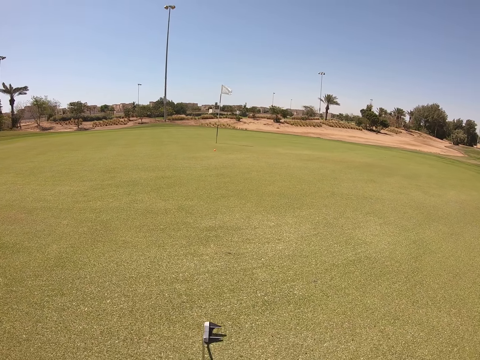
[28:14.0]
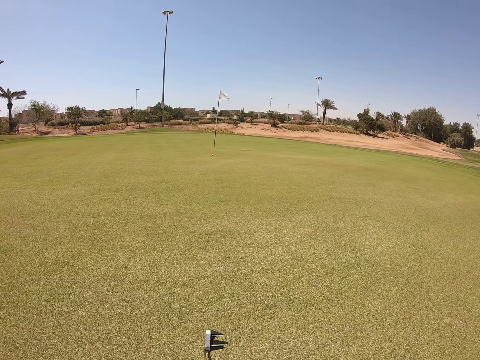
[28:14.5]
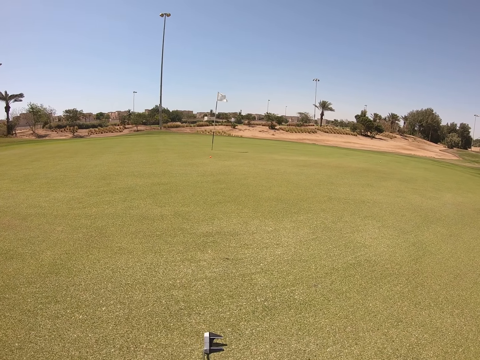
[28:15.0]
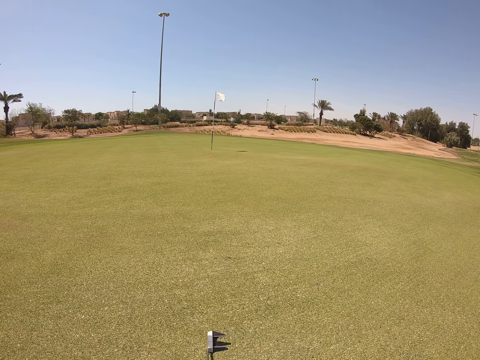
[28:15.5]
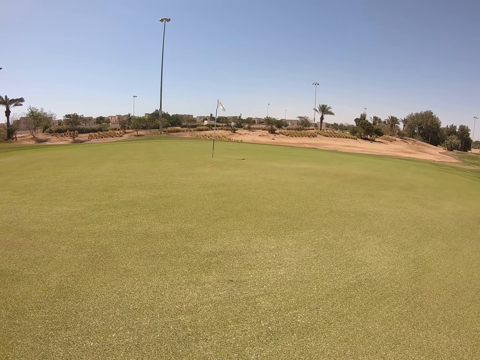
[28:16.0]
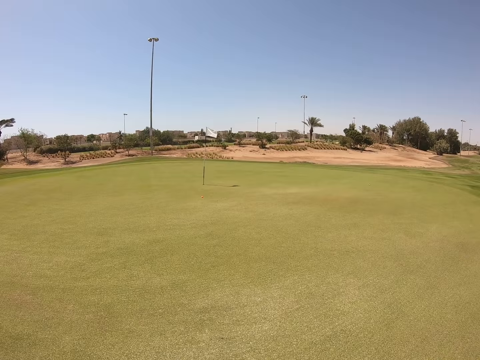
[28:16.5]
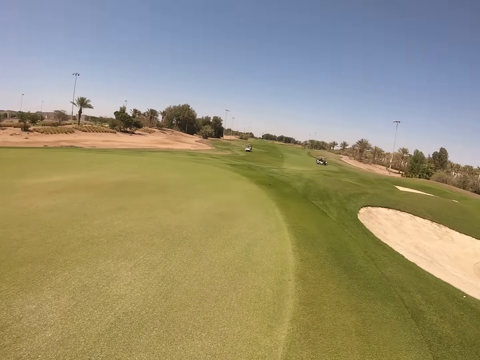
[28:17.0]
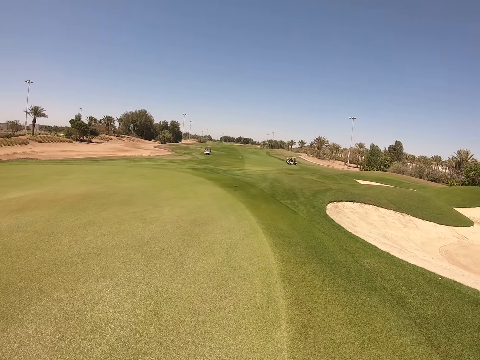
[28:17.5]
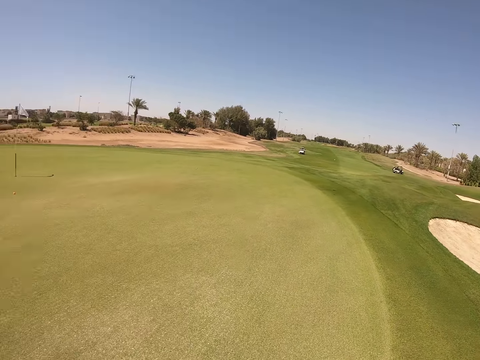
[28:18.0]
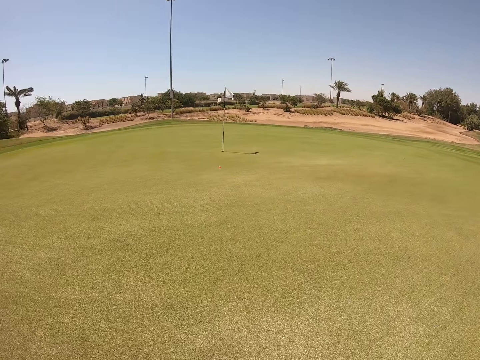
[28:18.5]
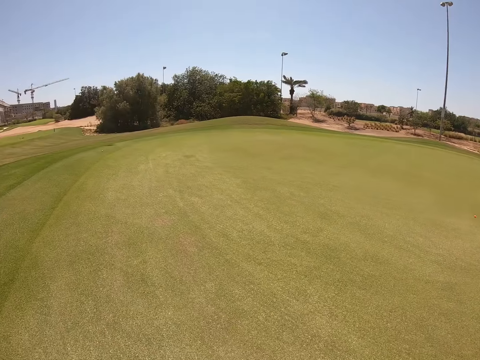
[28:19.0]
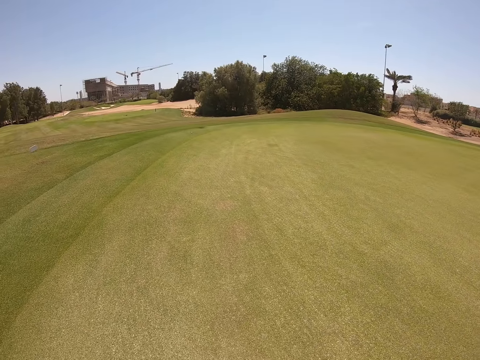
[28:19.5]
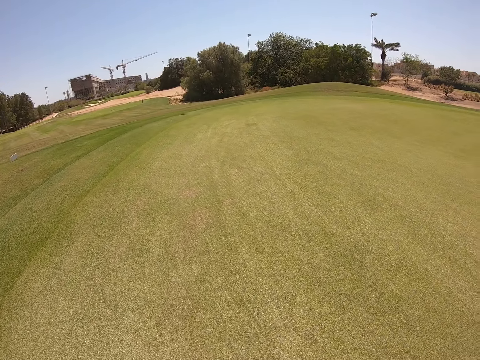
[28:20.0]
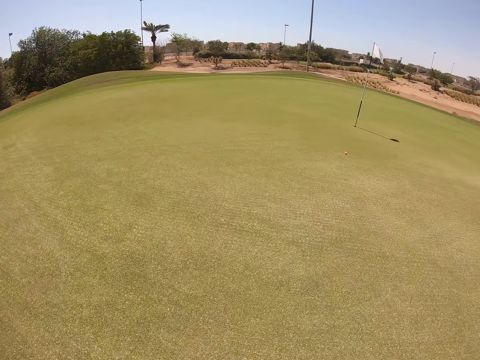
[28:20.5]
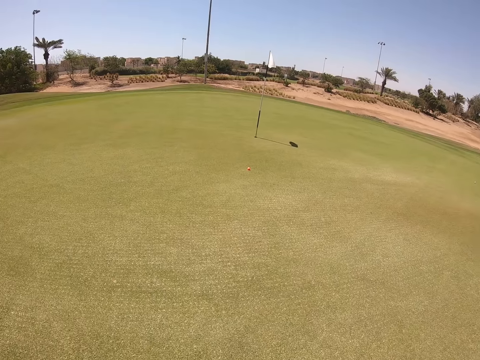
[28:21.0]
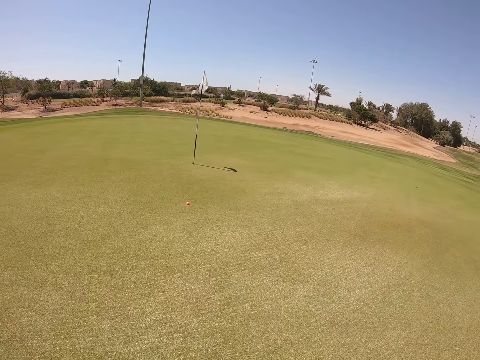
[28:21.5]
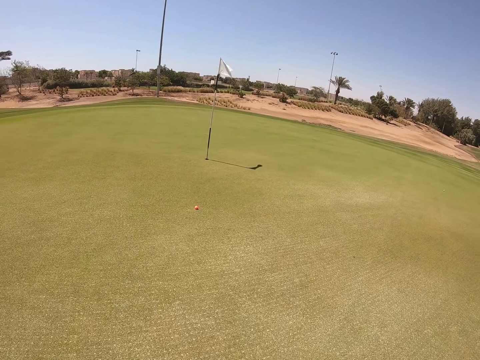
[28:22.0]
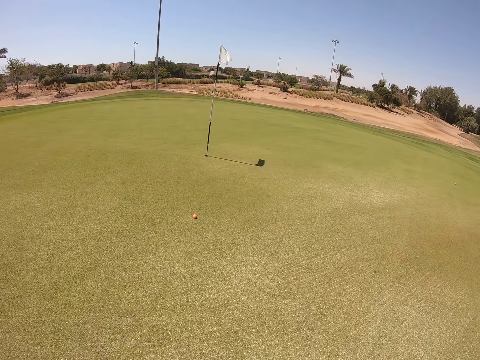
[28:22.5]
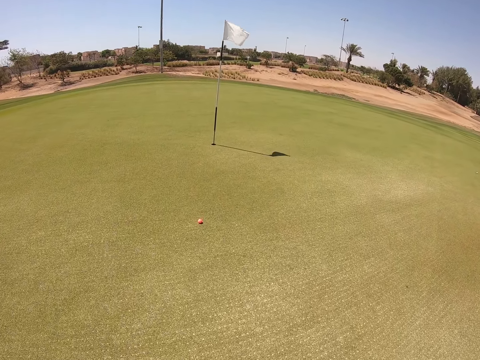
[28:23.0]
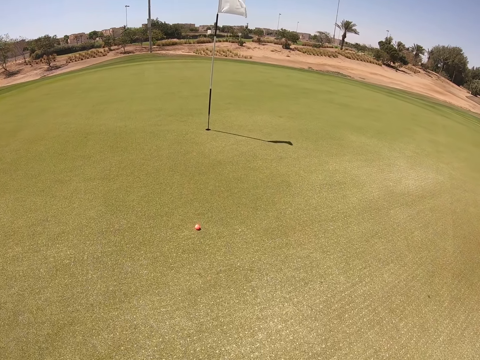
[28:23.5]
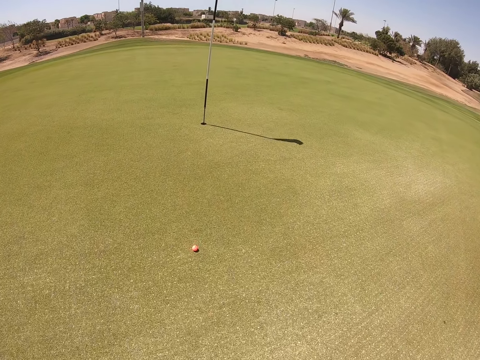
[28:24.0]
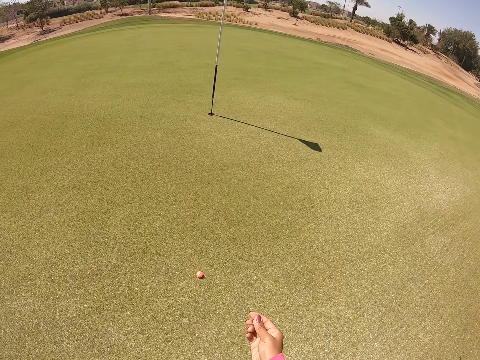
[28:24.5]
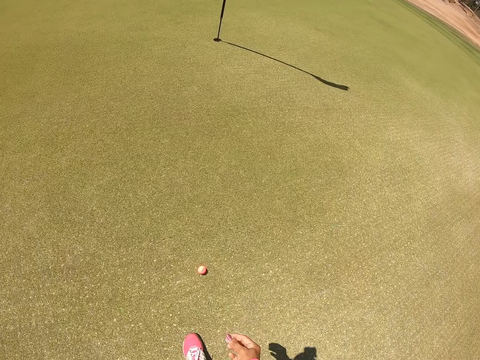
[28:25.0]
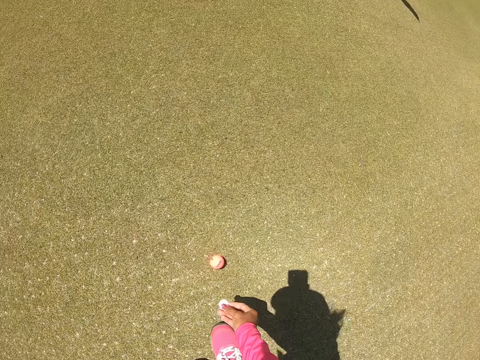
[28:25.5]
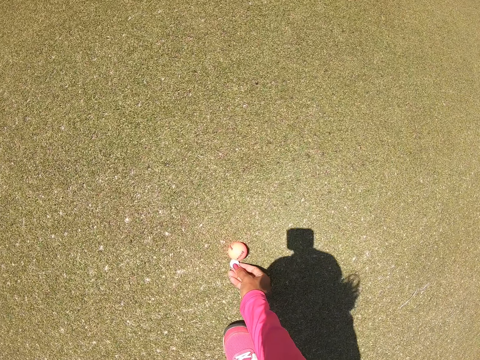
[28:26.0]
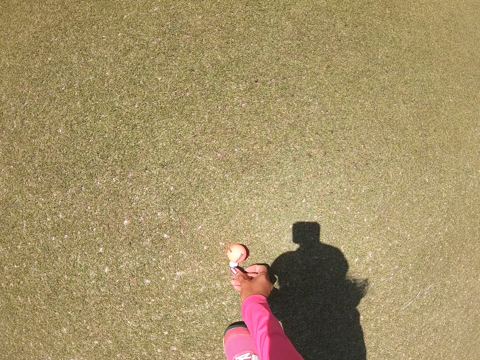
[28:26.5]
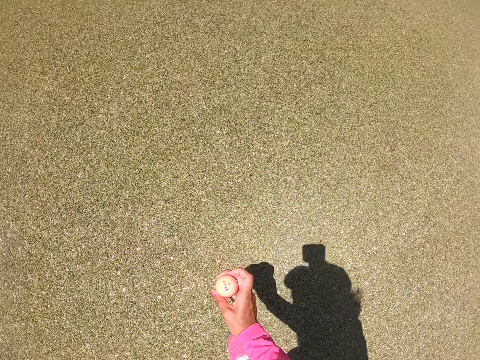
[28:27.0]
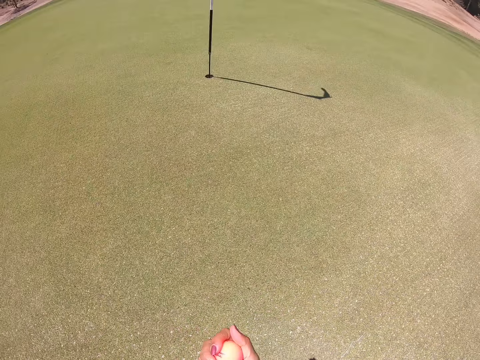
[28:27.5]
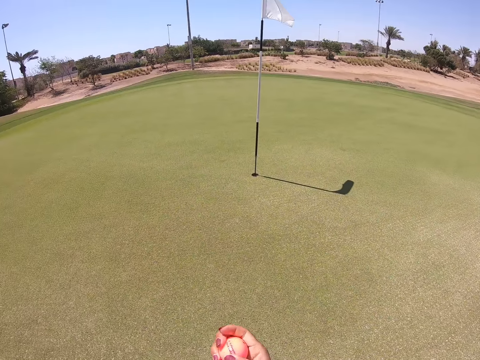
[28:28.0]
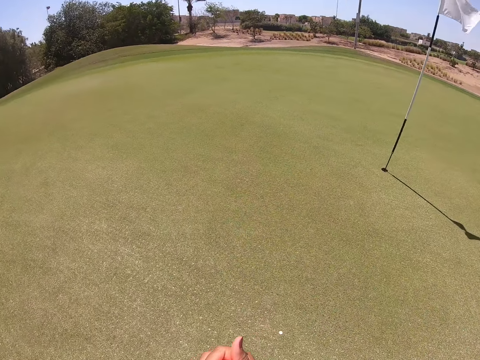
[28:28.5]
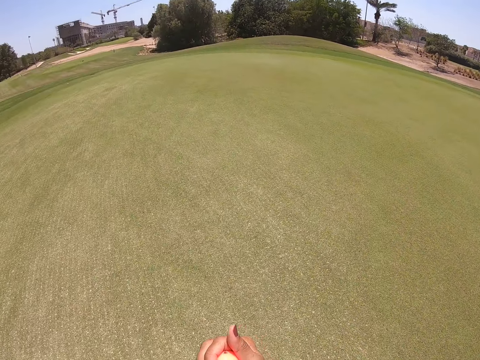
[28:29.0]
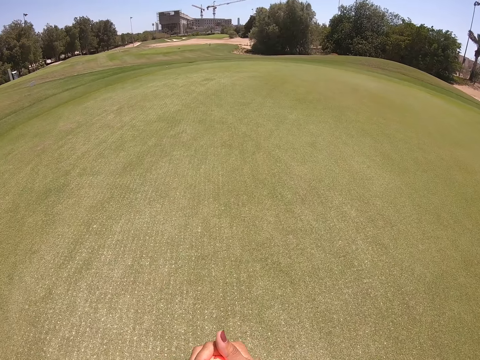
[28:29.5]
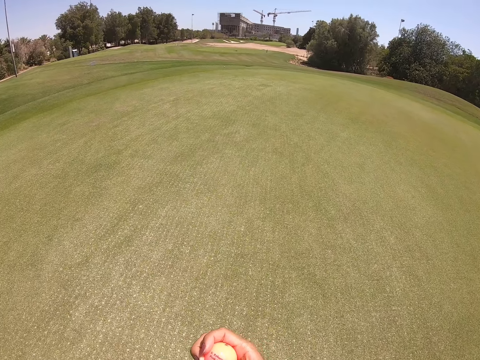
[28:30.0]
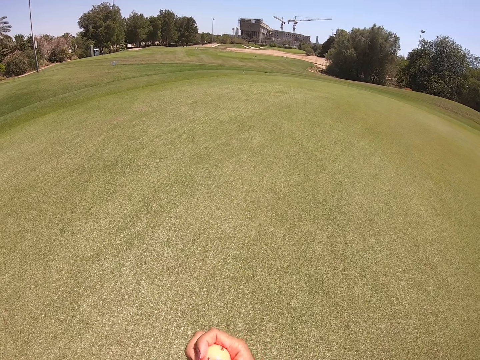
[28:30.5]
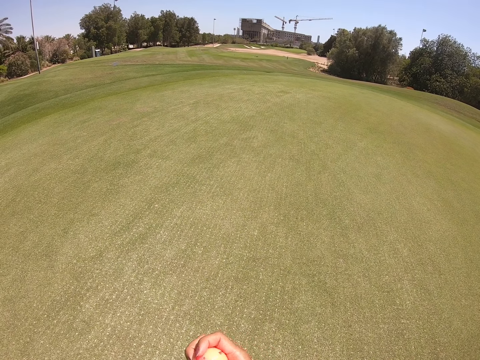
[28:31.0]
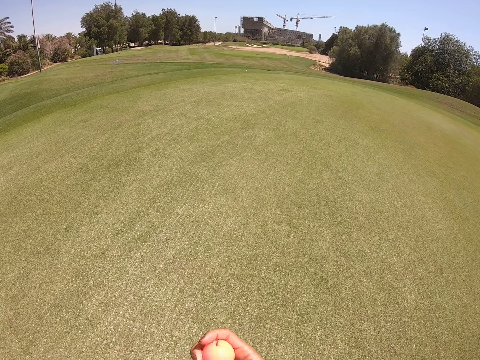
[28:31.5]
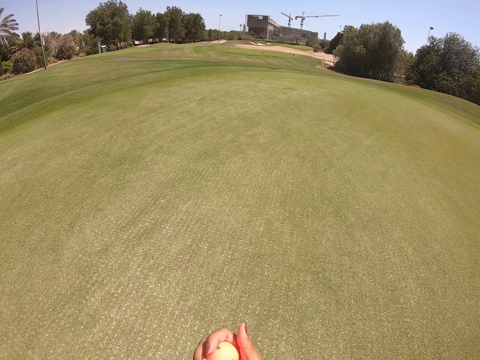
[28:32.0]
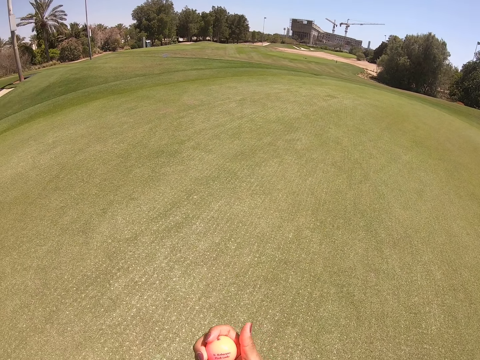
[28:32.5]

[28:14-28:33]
The camera wearer walks in the golf course. They put a tee down. They take a golf ball. They turn around. They move a finger on the golf ball.

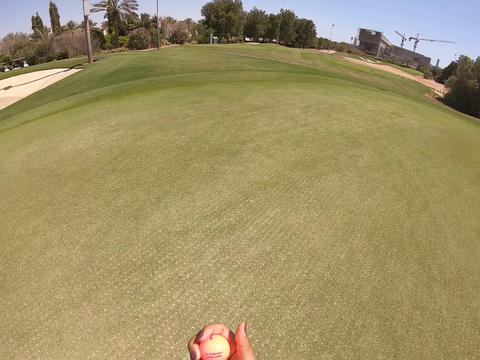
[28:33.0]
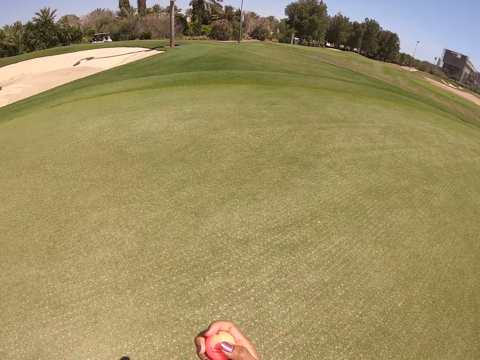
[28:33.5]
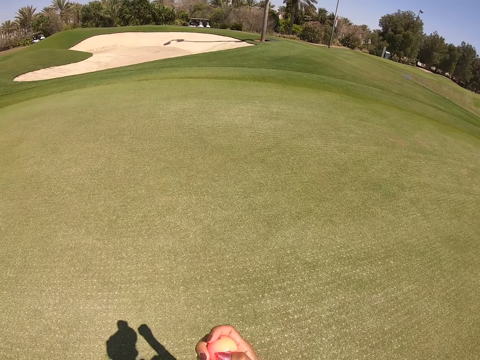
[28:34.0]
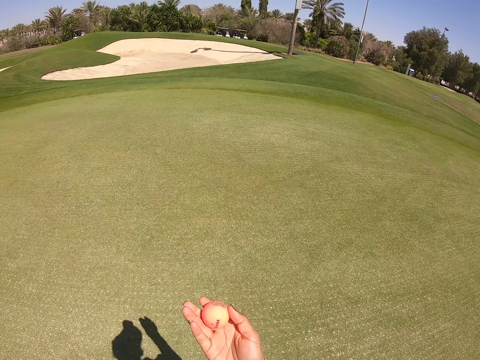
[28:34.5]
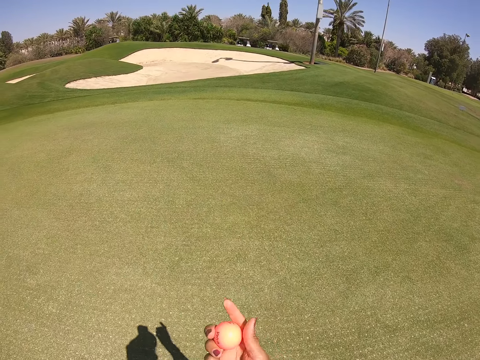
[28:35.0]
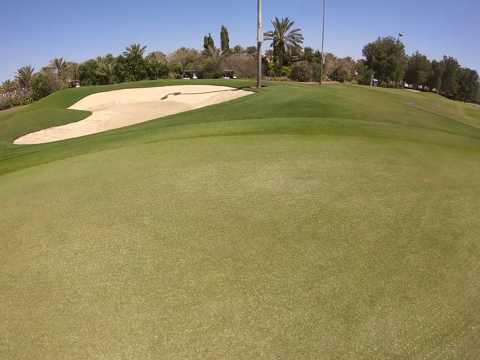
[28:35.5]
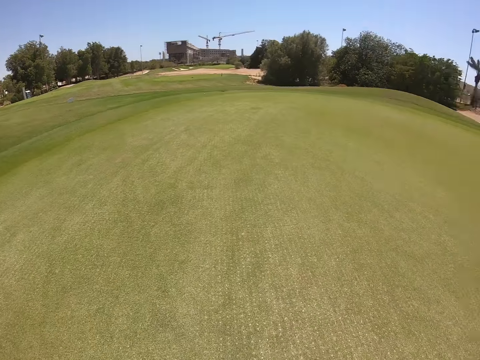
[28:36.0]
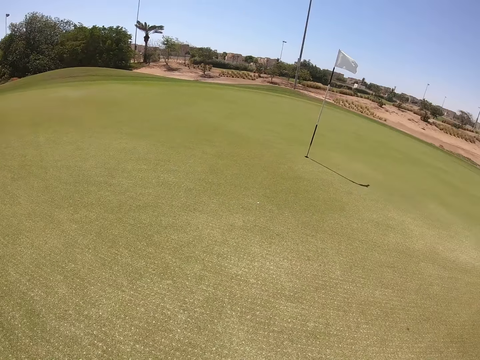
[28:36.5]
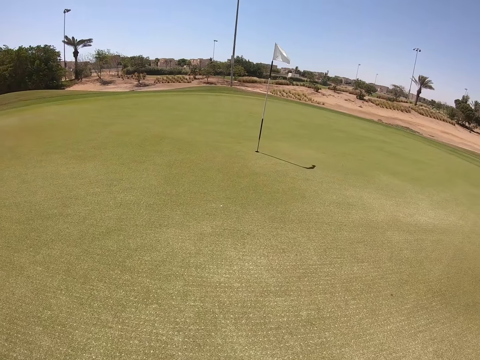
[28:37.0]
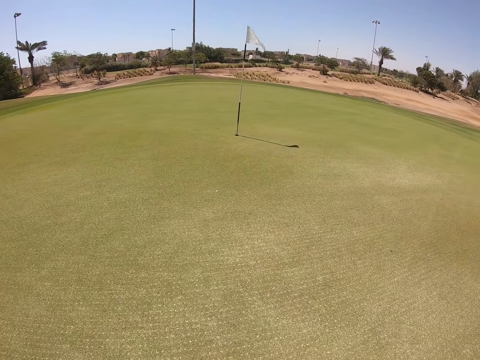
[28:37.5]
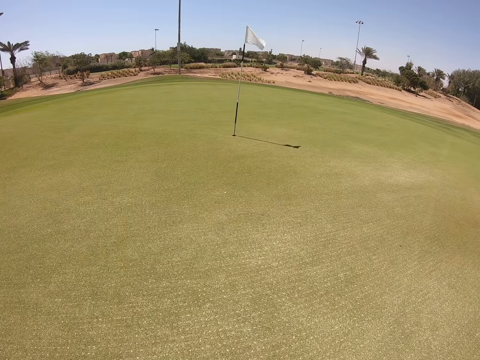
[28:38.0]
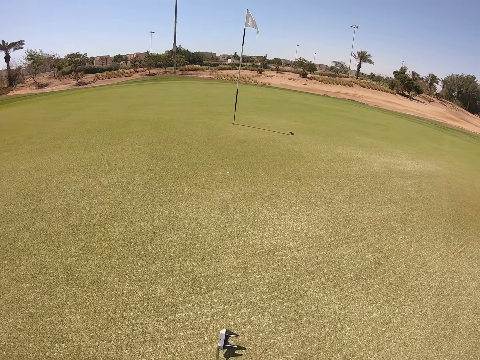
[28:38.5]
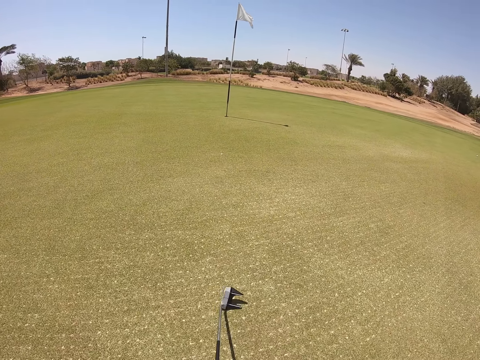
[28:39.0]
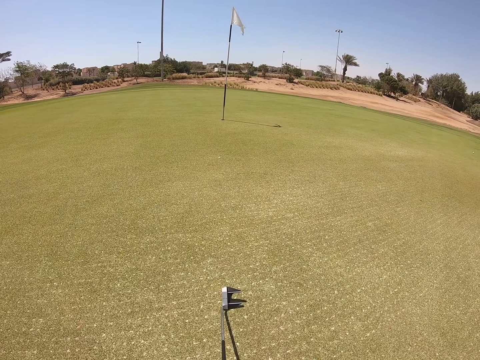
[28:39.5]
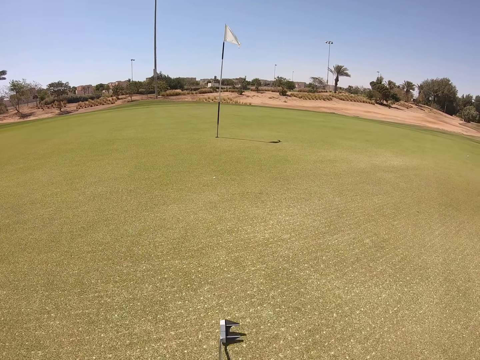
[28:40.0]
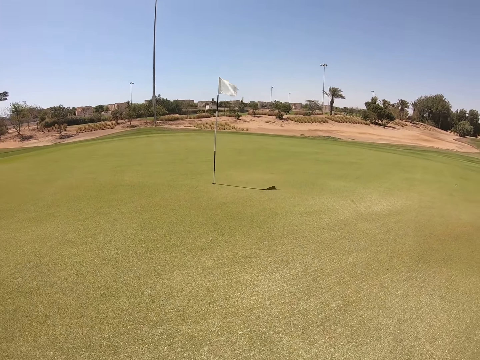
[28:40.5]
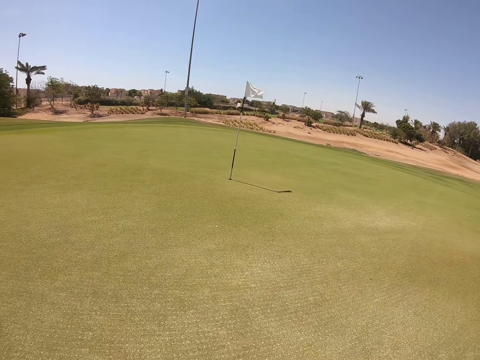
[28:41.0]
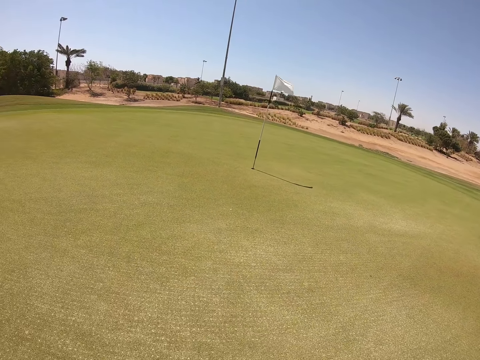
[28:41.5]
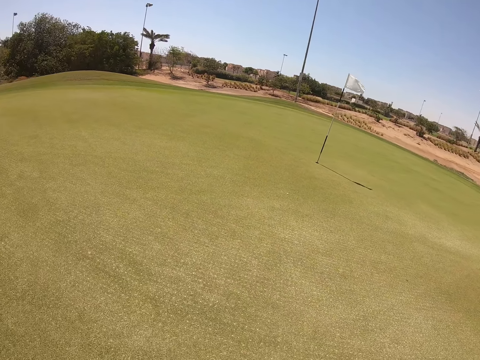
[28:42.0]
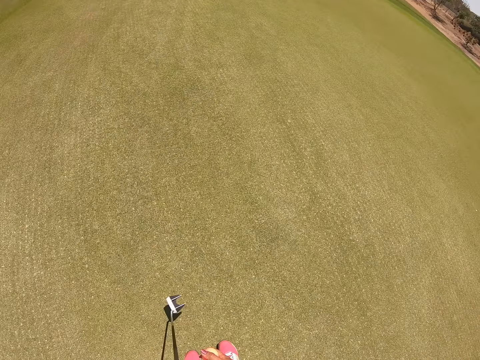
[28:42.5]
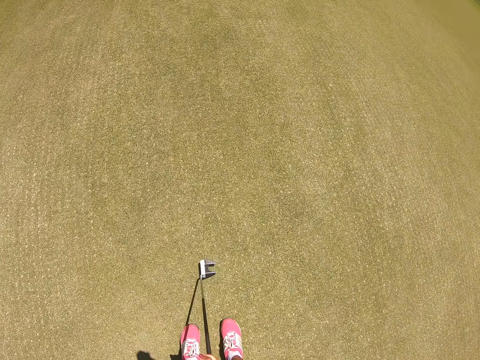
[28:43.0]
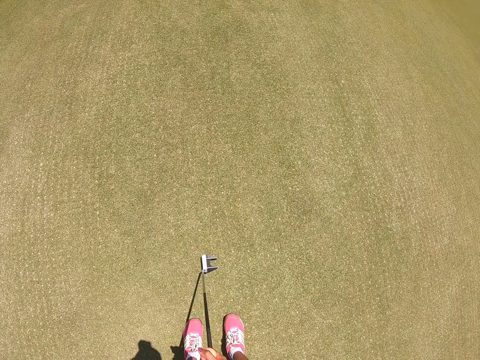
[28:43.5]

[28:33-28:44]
The camera wearer holds the golf ball. They turn around. They move the golf wood.
